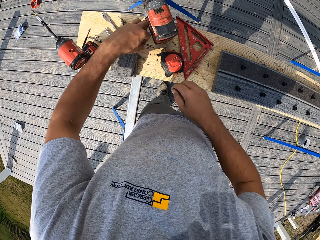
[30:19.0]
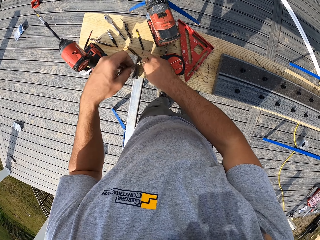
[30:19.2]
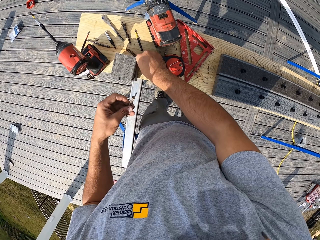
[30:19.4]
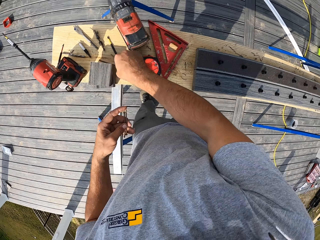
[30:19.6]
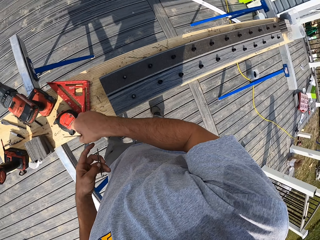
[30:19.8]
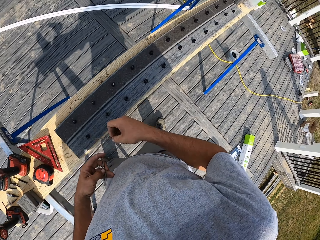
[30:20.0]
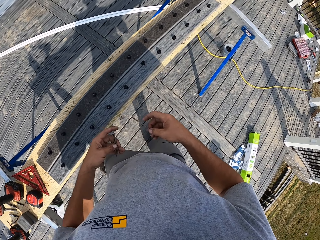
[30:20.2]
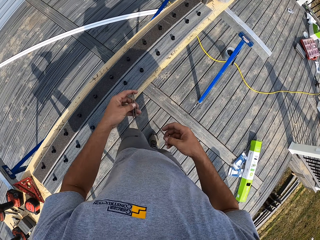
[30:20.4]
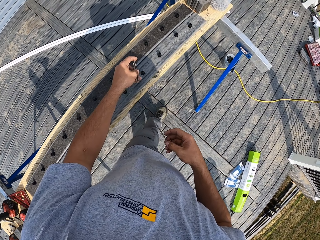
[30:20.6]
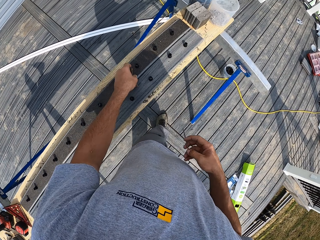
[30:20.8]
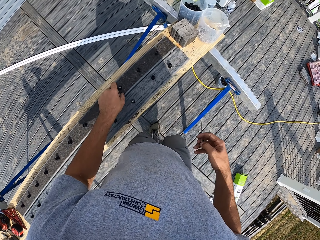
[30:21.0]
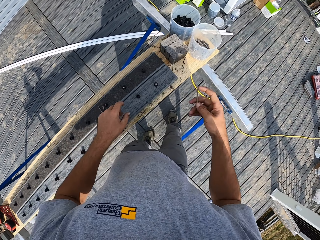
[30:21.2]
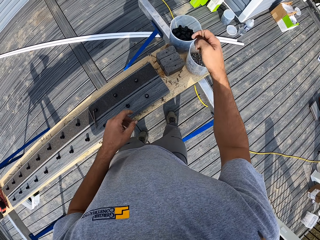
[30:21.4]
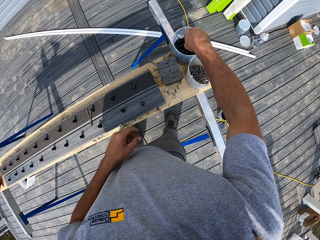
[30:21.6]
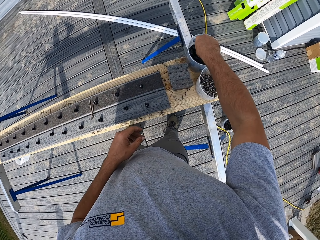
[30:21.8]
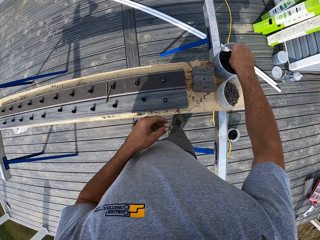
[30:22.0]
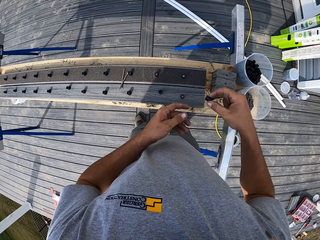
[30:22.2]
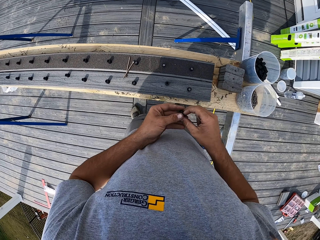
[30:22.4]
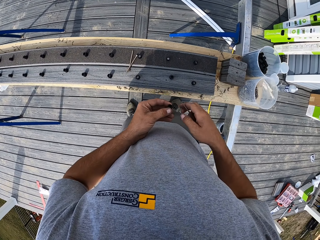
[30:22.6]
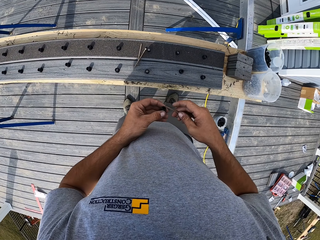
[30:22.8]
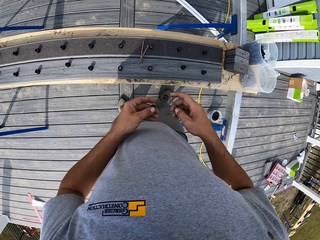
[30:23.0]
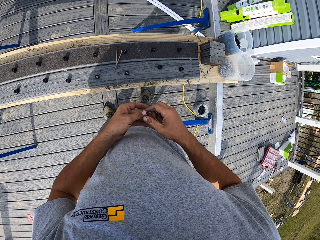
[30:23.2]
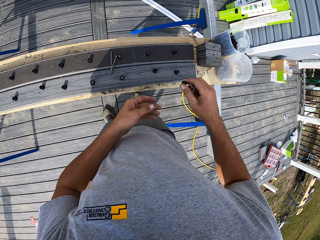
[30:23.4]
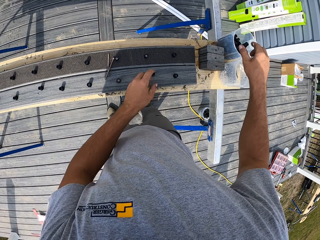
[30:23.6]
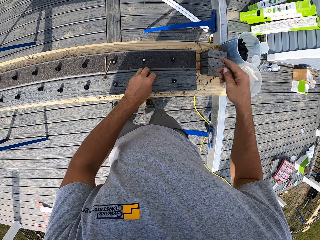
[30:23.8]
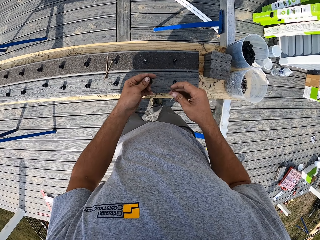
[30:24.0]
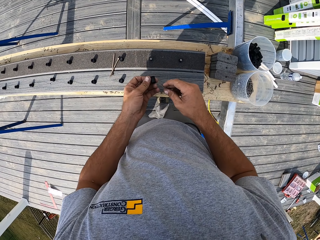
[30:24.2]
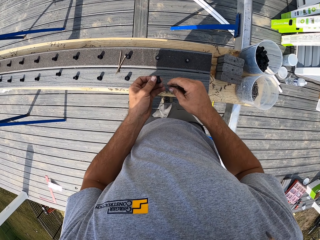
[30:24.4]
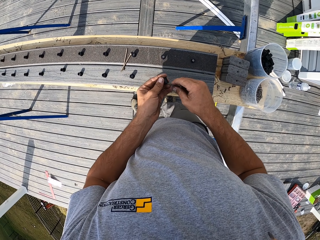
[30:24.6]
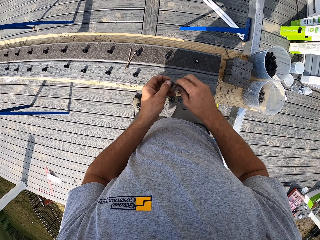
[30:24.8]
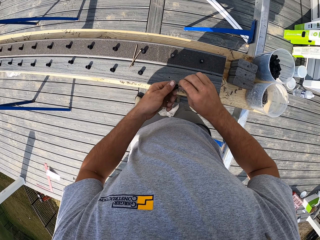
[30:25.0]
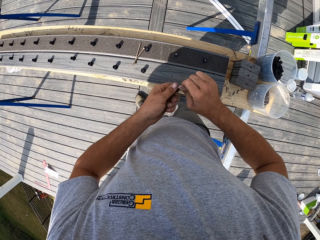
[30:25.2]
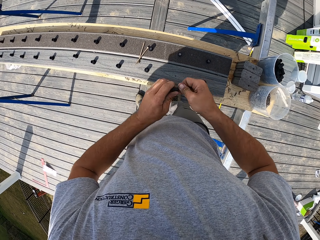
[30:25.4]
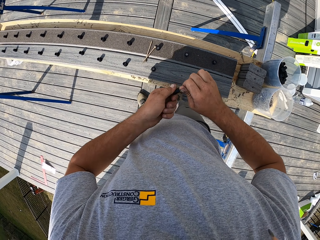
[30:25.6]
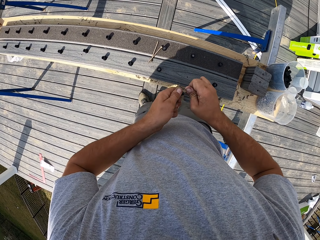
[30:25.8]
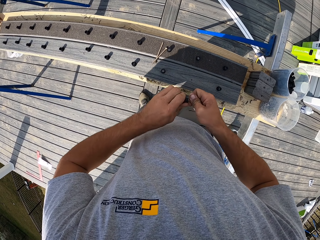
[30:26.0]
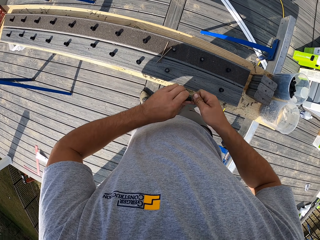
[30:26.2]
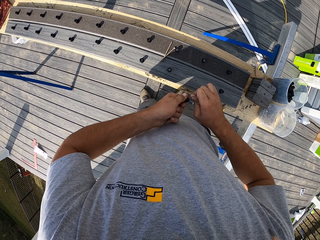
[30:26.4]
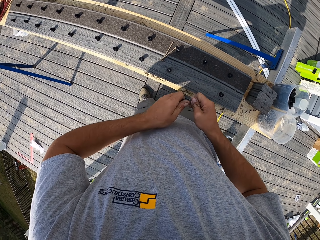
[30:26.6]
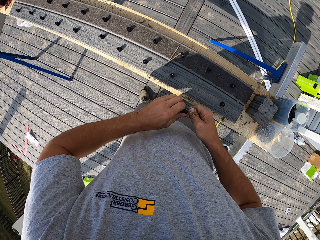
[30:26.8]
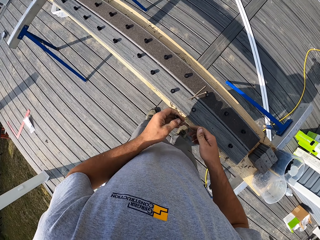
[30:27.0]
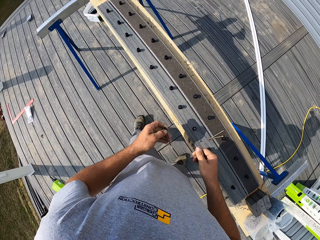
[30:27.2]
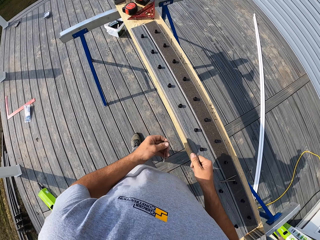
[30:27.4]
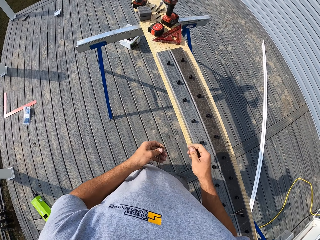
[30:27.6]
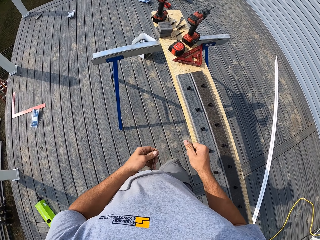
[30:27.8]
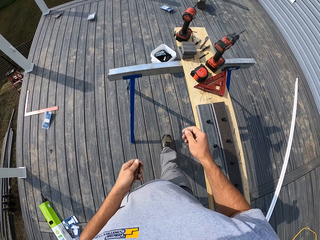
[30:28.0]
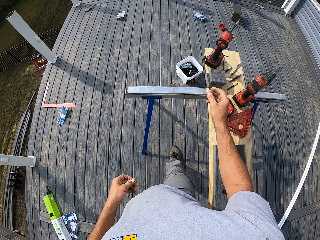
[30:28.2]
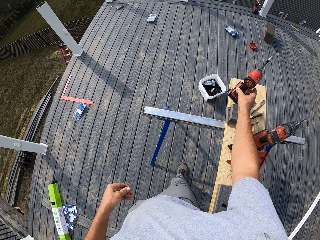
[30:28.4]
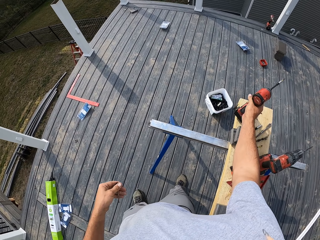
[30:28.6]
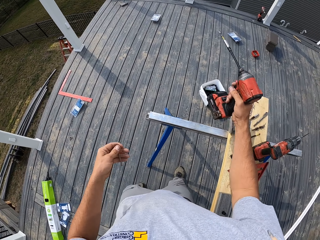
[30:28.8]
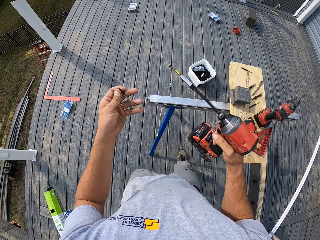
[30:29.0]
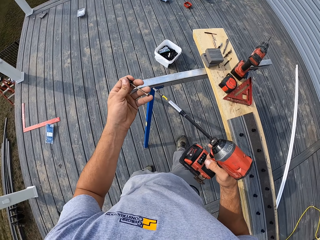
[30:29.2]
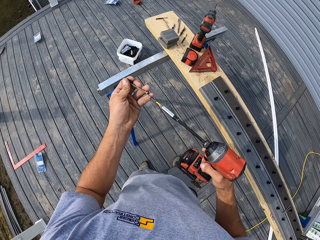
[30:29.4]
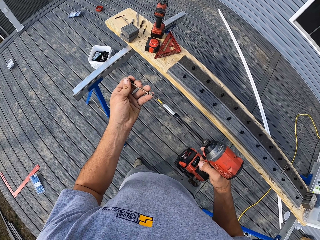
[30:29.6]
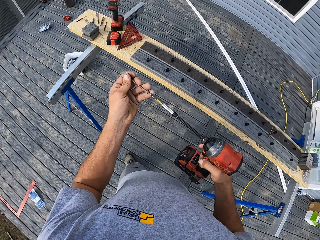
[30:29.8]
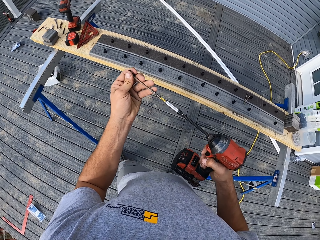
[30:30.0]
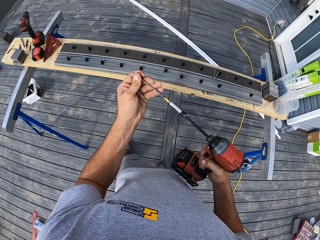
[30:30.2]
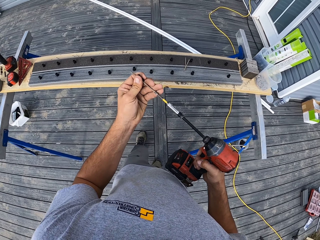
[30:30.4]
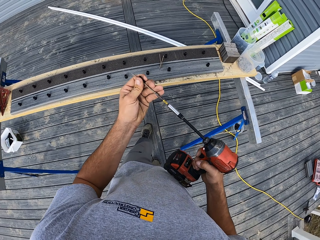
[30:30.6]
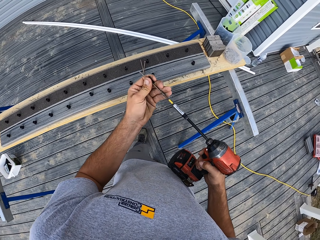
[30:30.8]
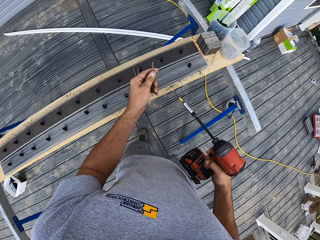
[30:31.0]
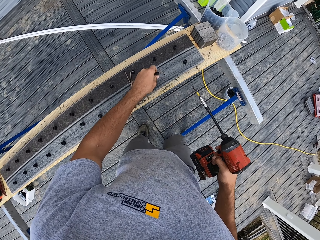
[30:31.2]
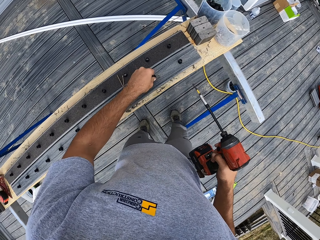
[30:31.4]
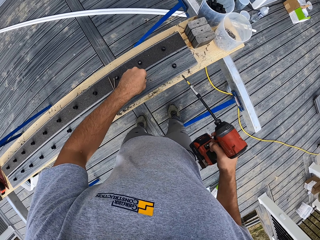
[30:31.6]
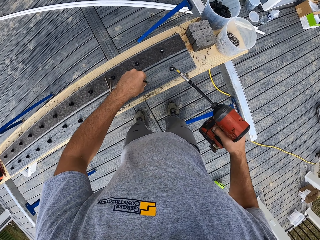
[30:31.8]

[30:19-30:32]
The camera wearer picks metal from the timber. They walk around. They place the metal or drill bit on the timber. They pick metal or a washer from the can. They put the washer in the can. They pick metal from the timber, put a nail in the washer, and fix the metal. They rotate the nail. They walk around. They pick the drill machine or drilling machine from the timber. They tighten the drill bit in the drilling machine.

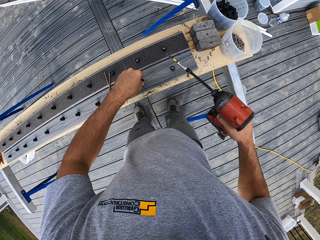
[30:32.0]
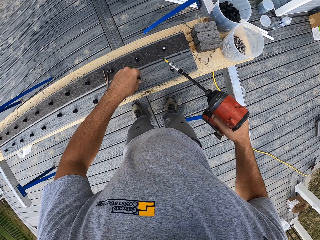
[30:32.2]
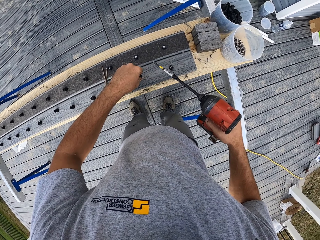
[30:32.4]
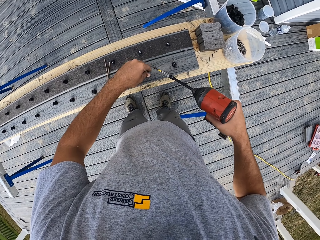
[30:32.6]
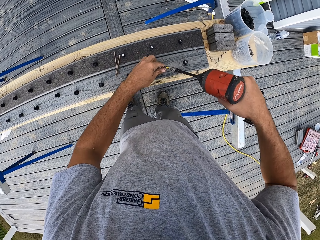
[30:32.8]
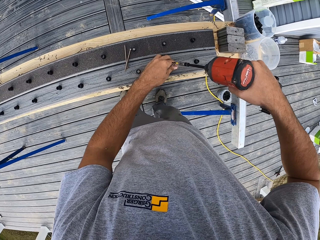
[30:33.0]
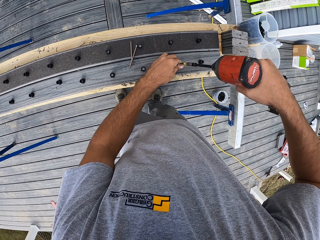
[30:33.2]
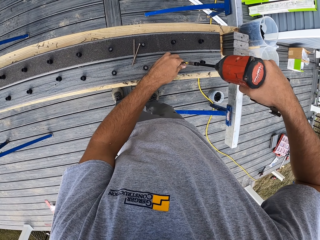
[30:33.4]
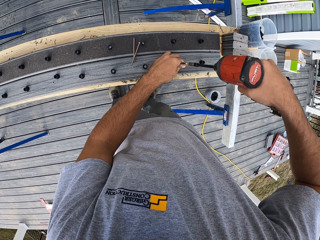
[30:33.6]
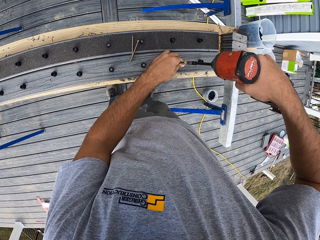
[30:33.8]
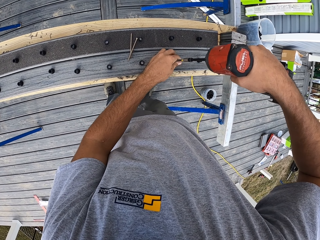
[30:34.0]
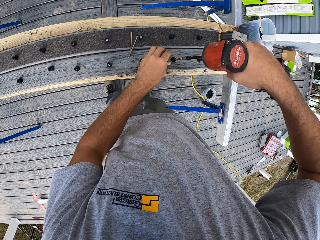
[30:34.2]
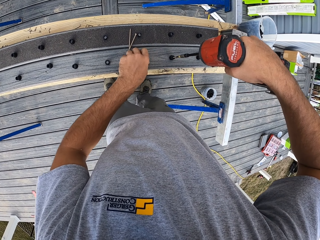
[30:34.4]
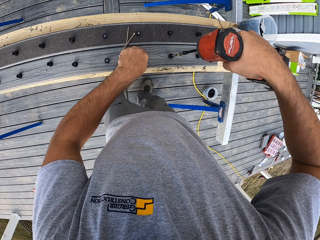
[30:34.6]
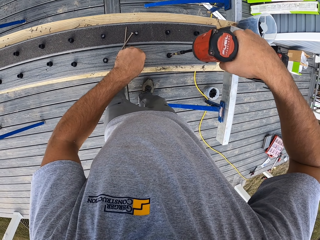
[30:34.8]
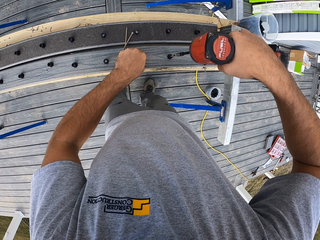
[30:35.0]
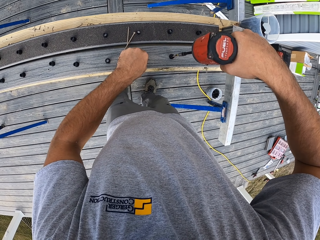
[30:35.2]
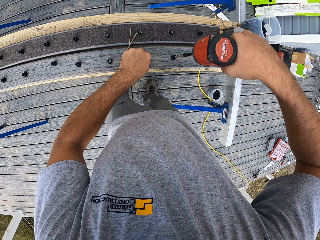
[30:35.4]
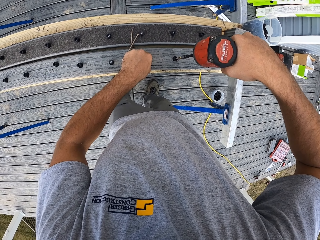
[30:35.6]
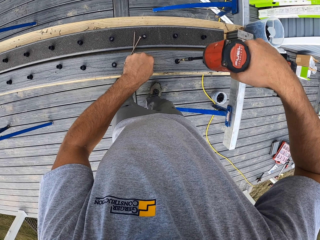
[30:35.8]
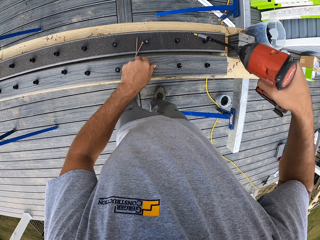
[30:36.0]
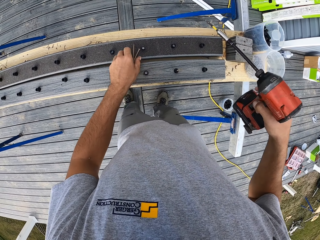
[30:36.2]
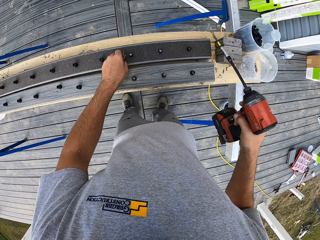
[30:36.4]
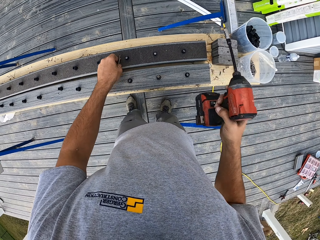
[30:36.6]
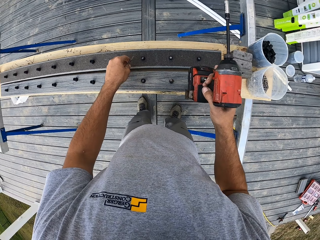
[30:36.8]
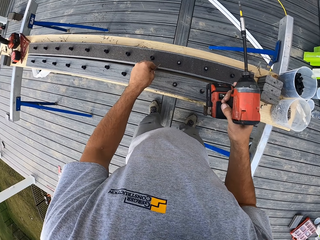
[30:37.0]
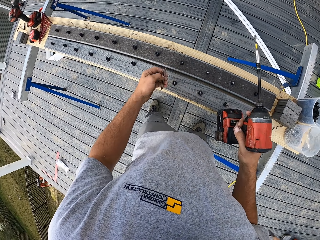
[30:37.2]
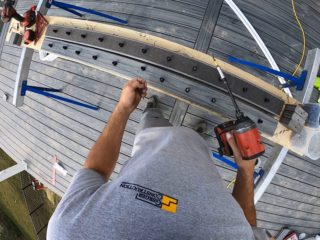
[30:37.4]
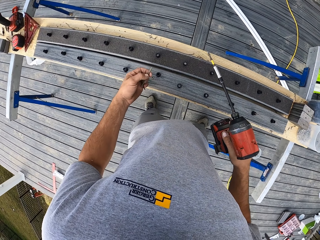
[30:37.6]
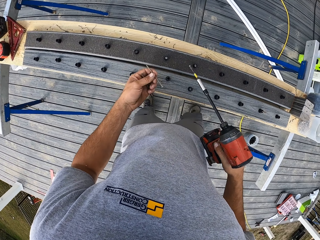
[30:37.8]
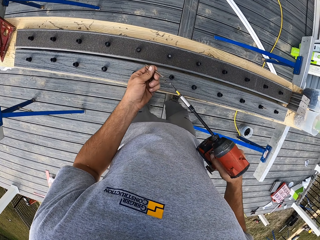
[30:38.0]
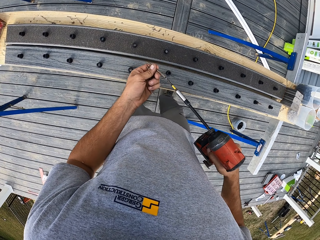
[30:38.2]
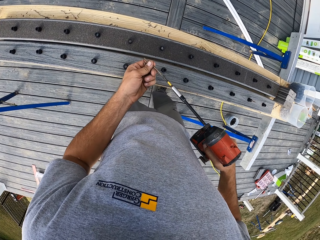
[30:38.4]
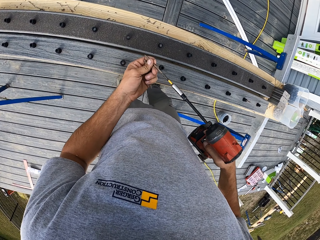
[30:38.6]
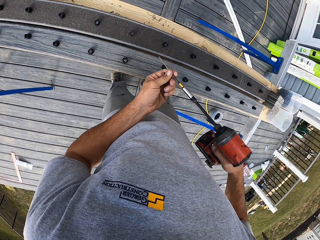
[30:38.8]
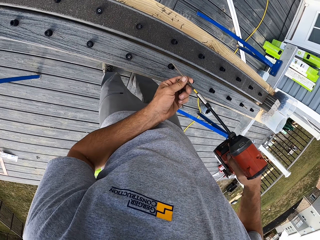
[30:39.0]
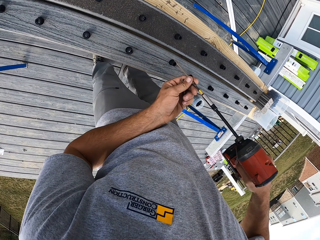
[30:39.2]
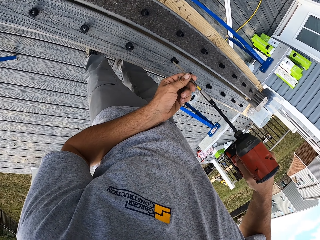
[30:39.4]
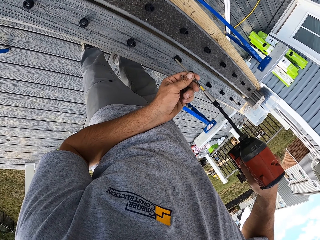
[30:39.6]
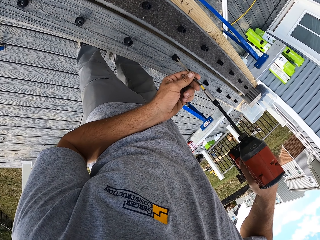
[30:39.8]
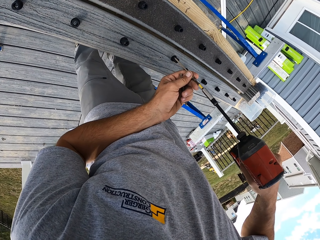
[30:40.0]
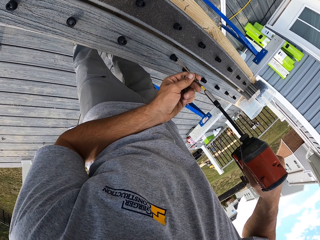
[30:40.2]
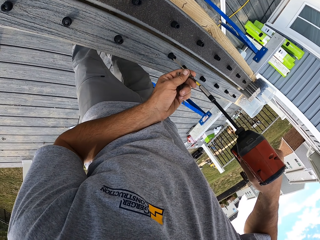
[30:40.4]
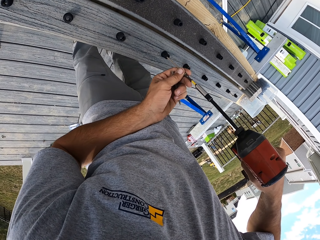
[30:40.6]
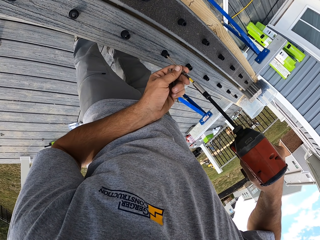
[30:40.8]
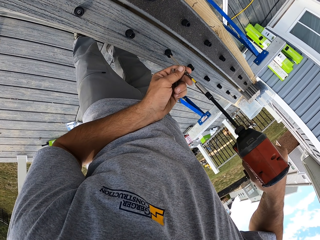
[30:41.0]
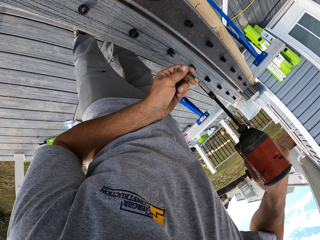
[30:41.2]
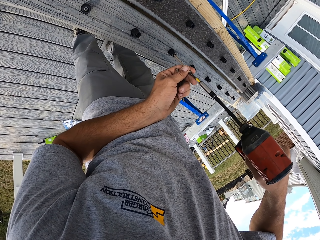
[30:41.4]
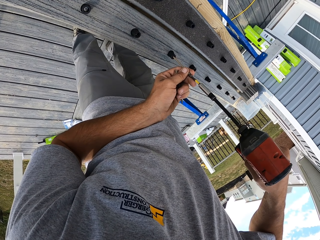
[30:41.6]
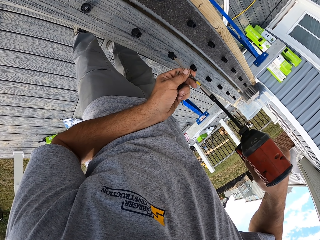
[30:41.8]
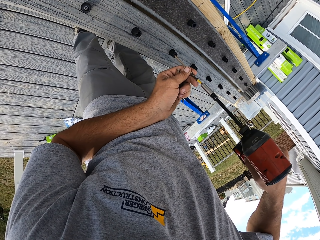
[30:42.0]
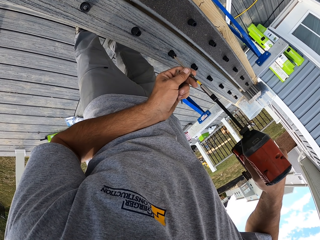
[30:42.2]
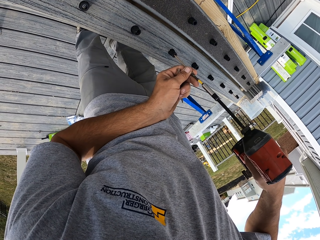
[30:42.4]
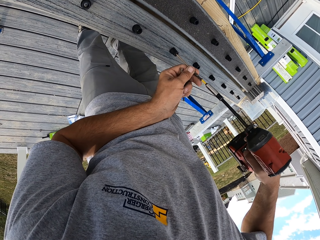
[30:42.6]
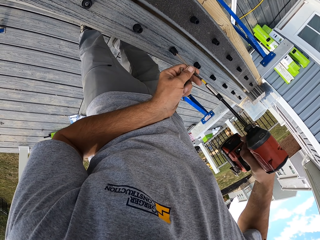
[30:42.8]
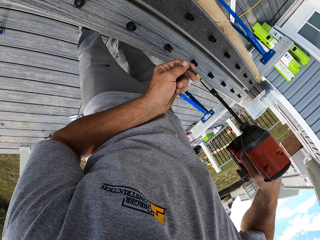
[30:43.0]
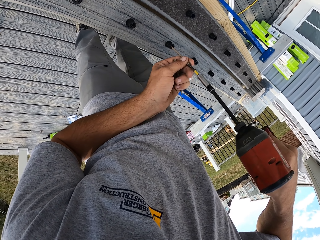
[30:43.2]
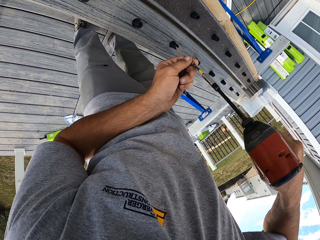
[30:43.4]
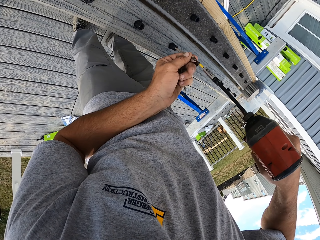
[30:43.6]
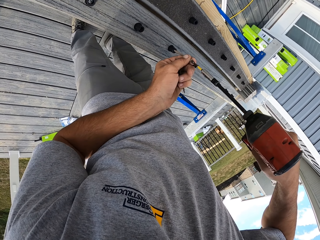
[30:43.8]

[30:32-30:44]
The camera wearer drives in the nails in the wood with a drilling machine. They pick metal or a nail from the timber. They put the nail in the drilling machine. They drive in the nails in the wood with the drilling machine.
